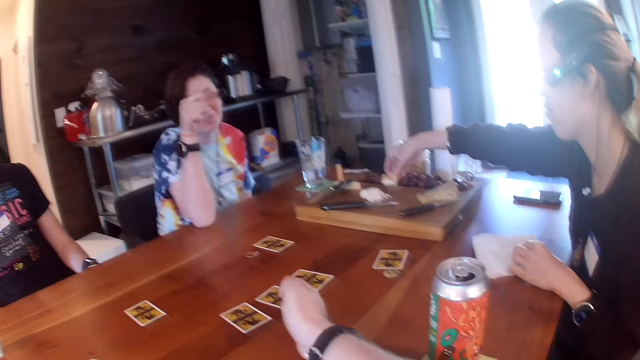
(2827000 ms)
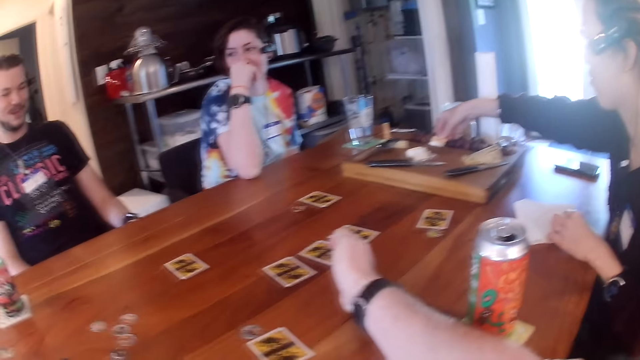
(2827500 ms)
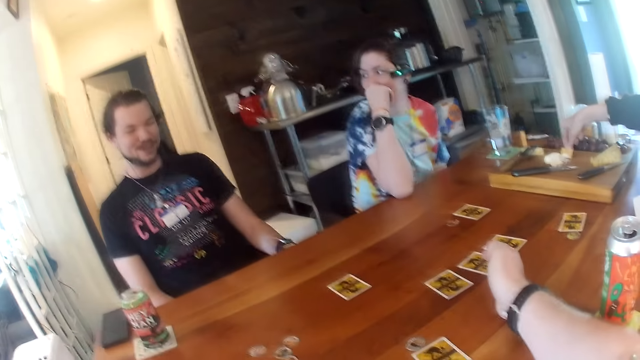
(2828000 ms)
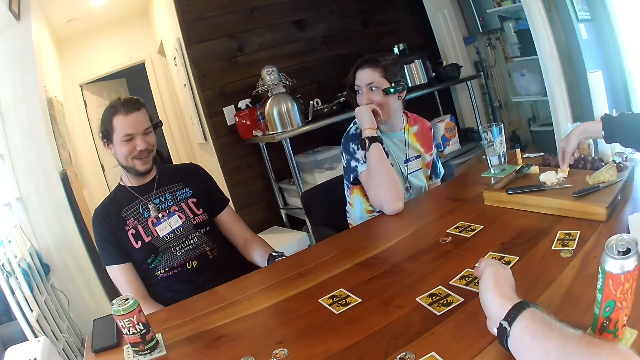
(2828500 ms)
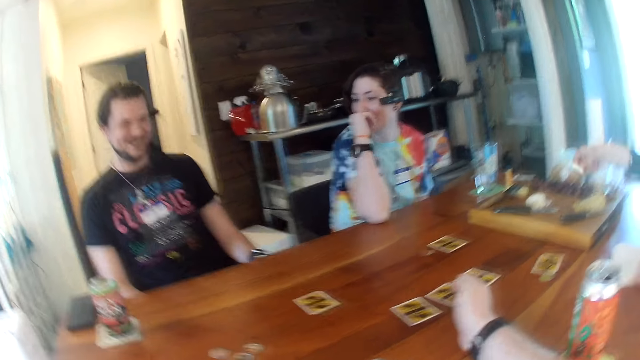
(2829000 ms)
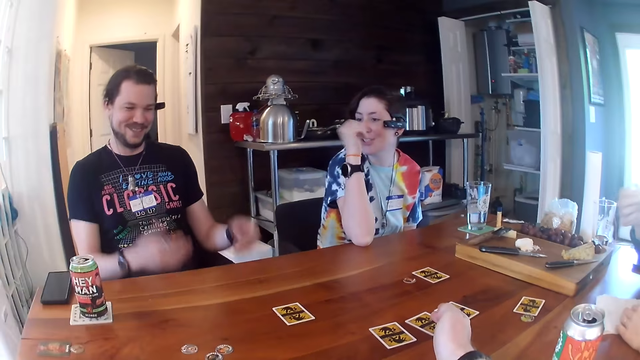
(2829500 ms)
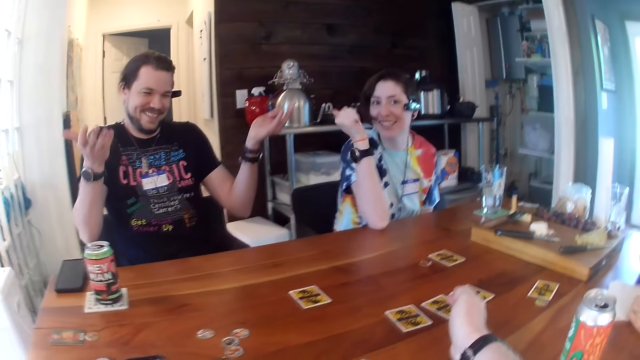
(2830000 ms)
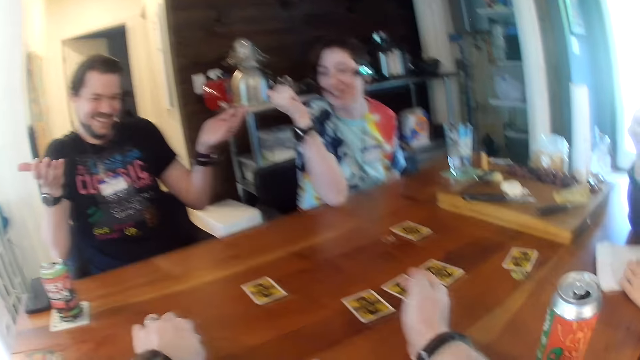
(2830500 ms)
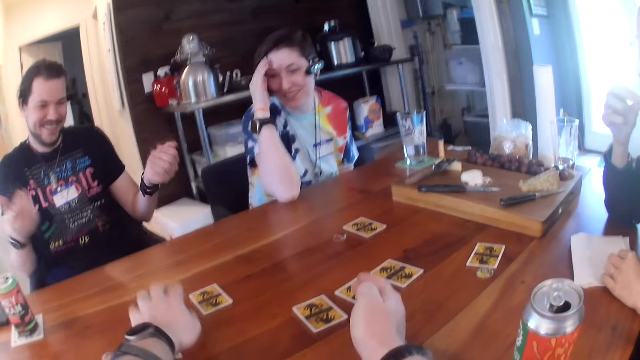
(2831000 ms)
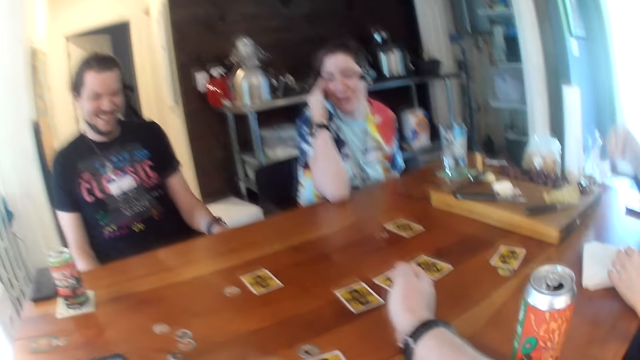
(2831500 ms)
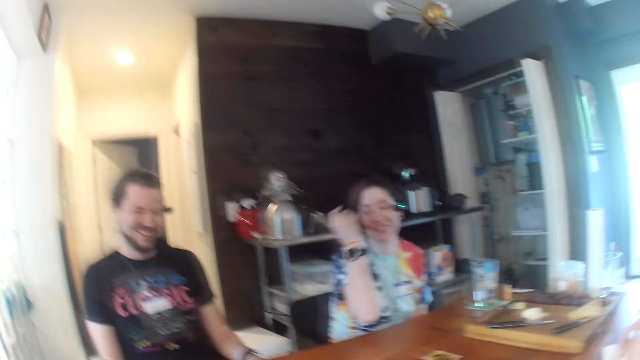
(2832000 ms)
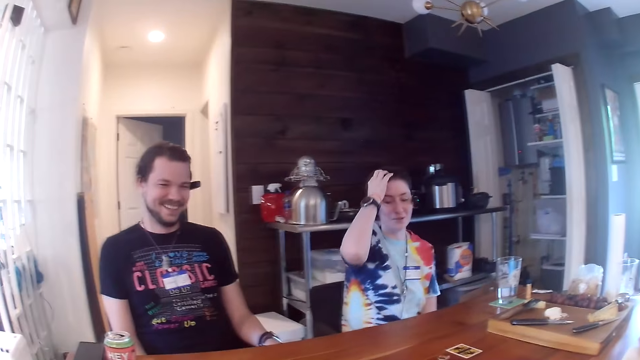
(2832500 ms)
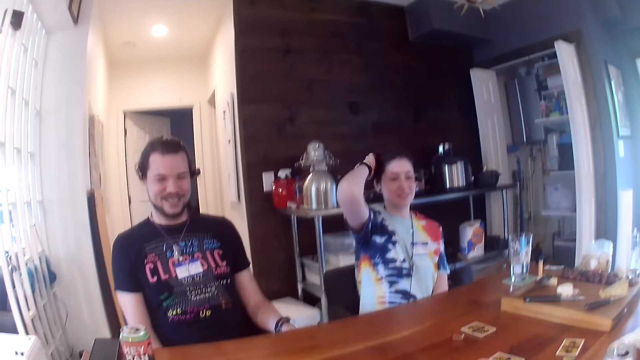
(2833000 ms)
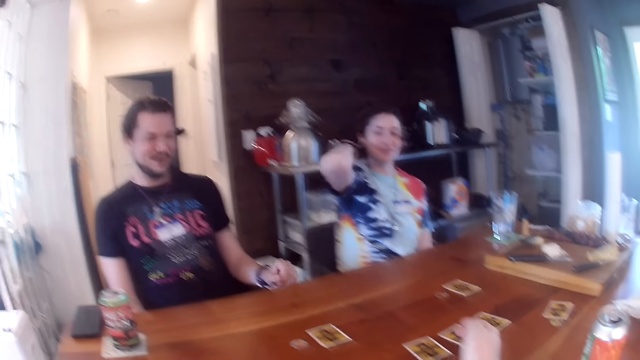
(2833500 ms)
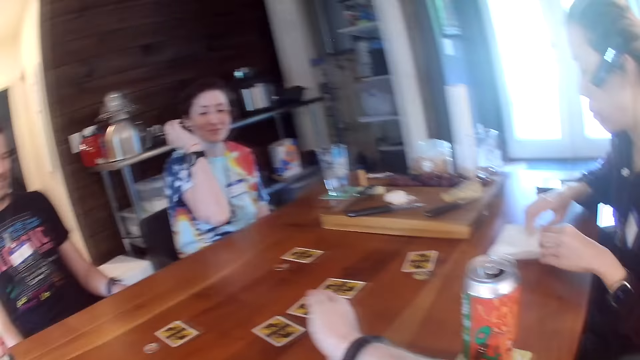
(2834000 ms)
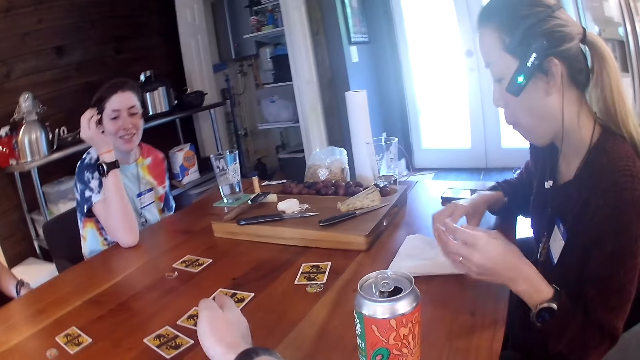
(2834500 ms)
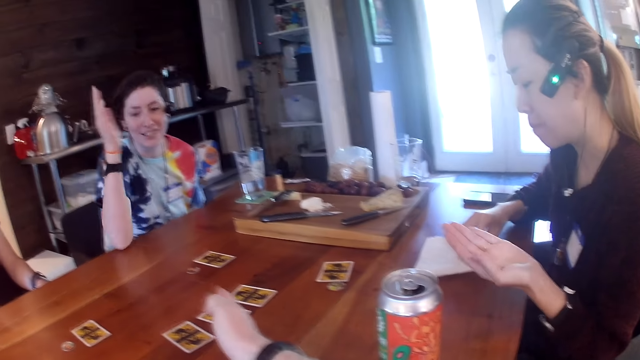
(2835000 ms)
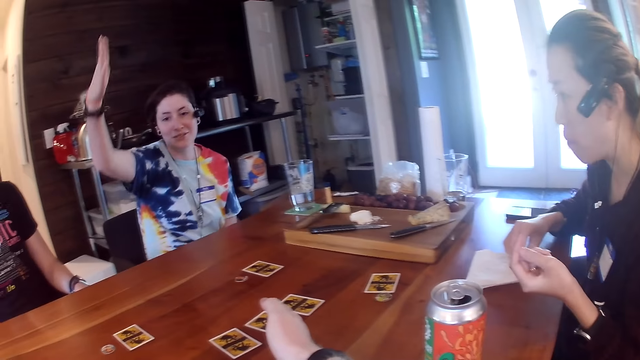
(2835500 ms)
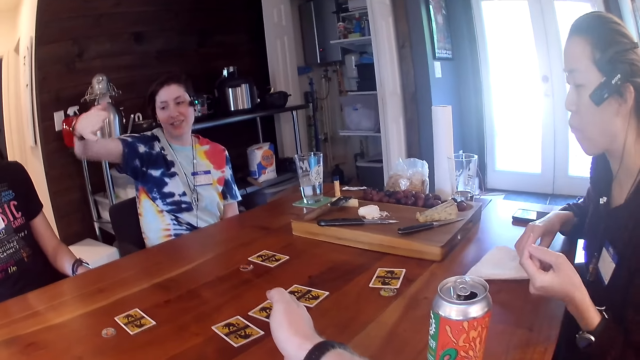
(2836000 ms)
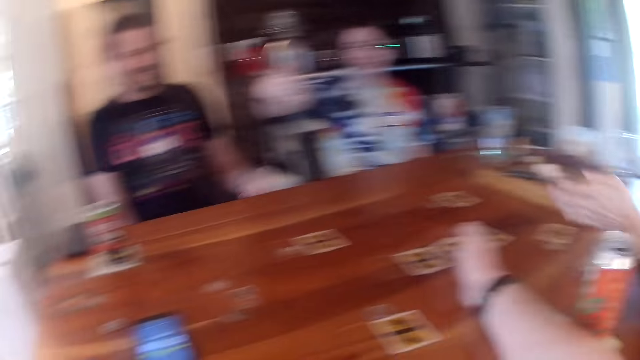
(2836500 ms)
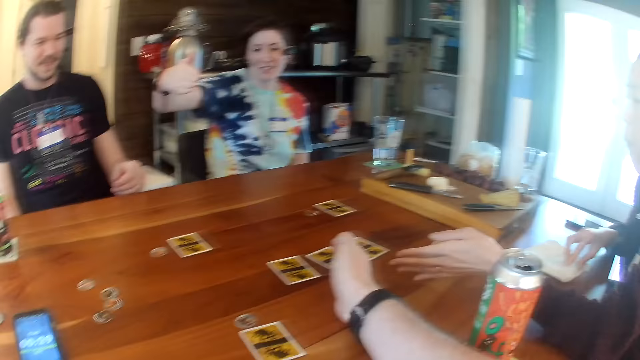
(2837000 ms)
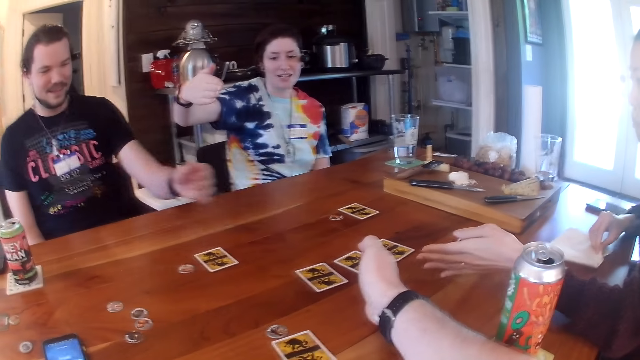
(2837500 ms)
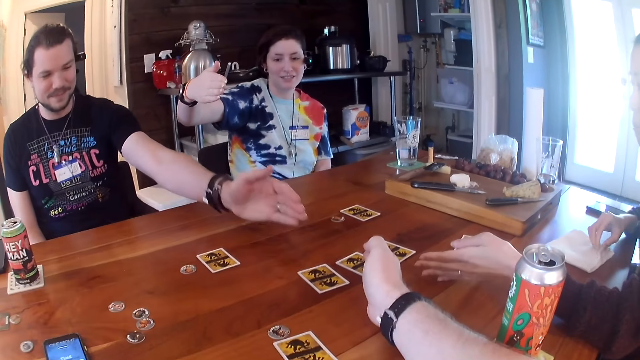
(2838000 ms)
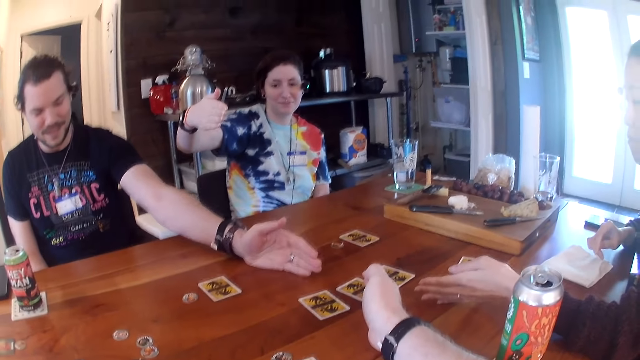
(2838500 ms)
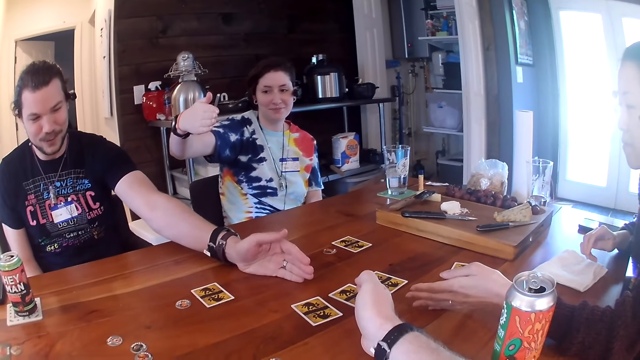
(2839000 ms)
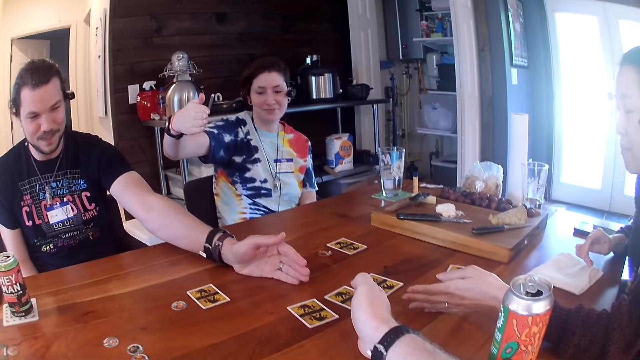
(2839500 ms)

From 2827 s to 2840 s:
A lady picks something. A man talks. The lady talks. The camera wearer moves a coaster with his left hand on the table. The man talks. The camera wearer looks around. The lady places her left hand on the table. The lady talks. The man stretches his left hand on the table. The man moves his hands.

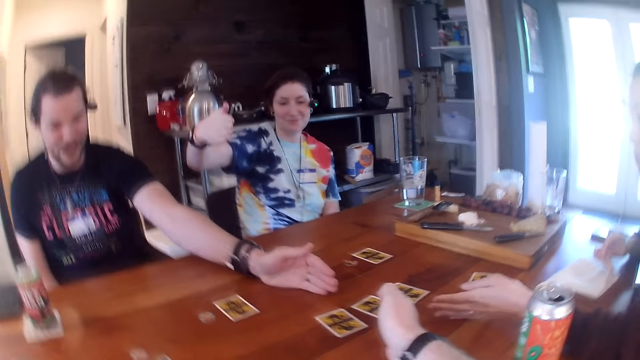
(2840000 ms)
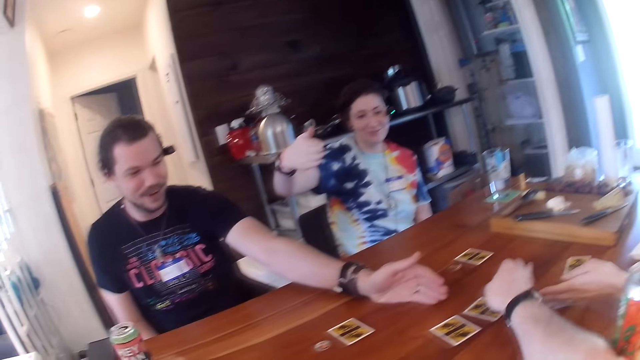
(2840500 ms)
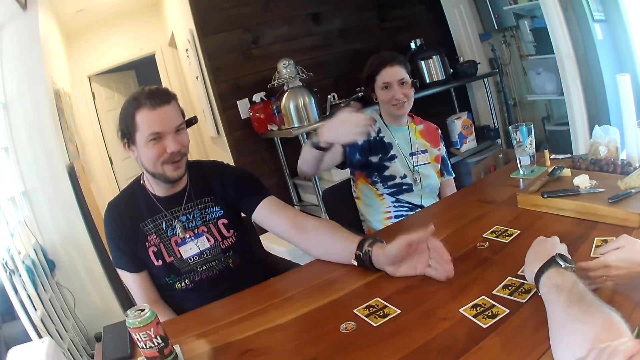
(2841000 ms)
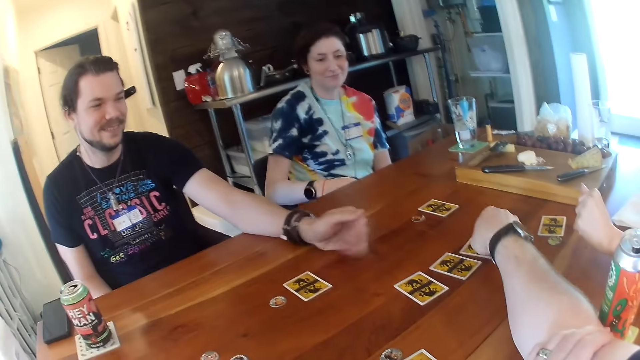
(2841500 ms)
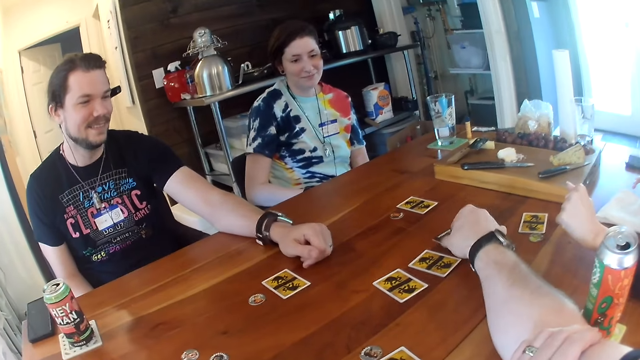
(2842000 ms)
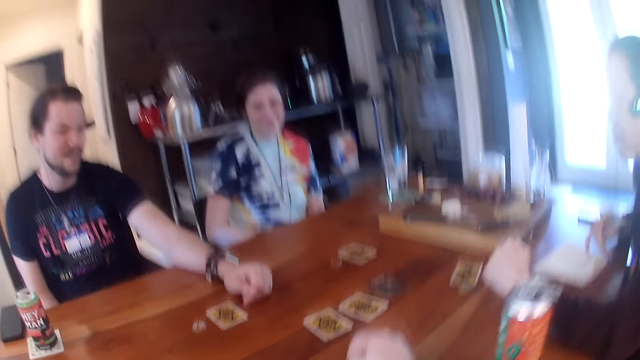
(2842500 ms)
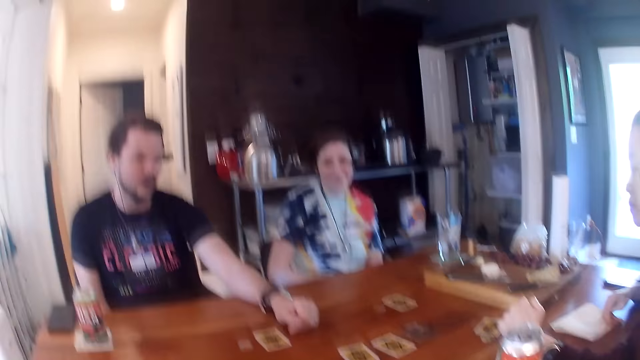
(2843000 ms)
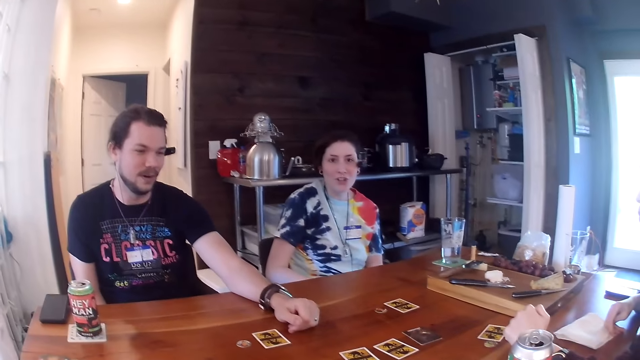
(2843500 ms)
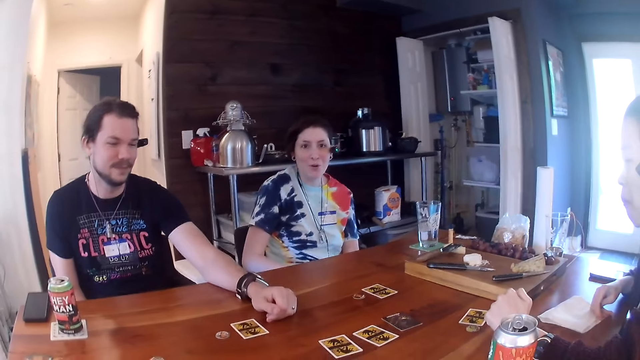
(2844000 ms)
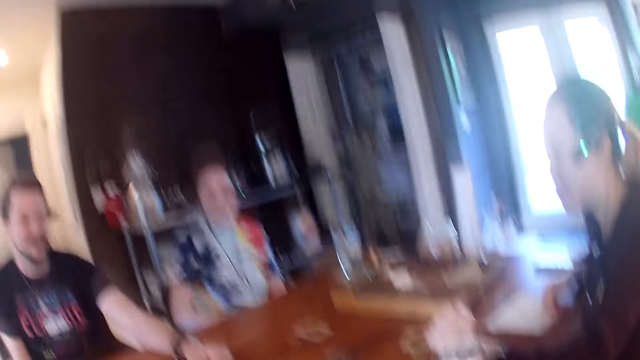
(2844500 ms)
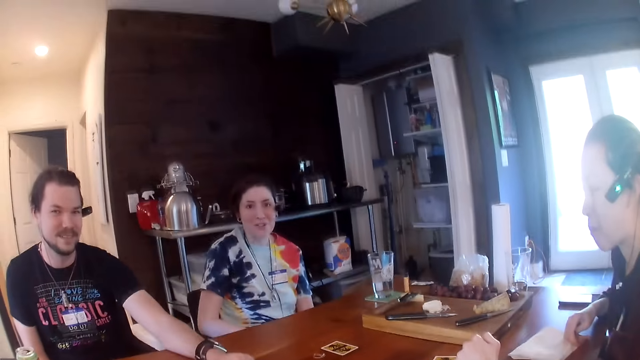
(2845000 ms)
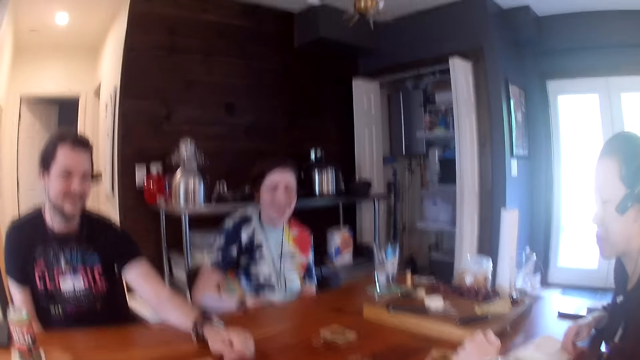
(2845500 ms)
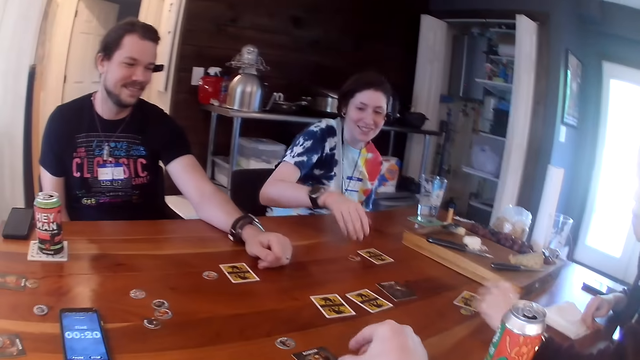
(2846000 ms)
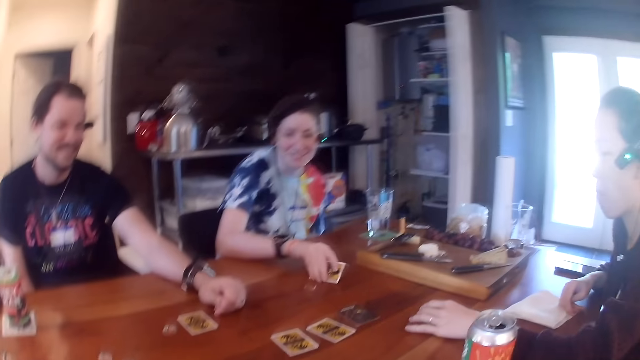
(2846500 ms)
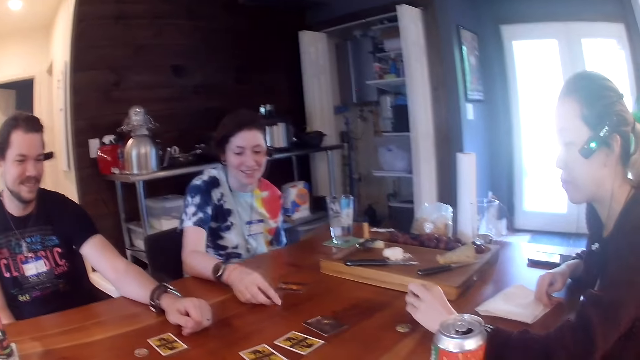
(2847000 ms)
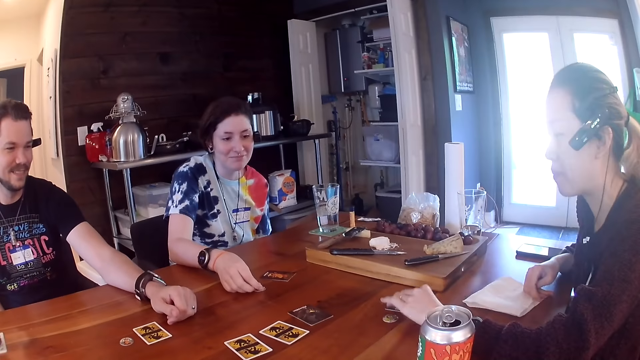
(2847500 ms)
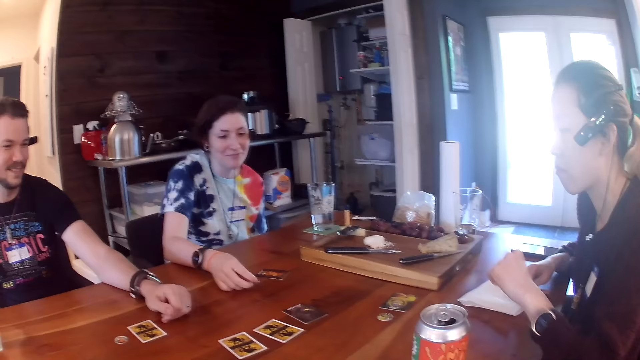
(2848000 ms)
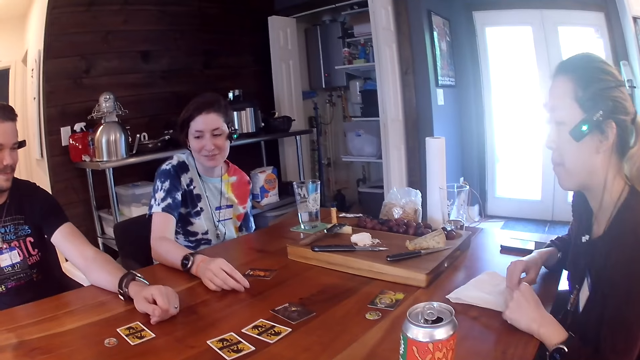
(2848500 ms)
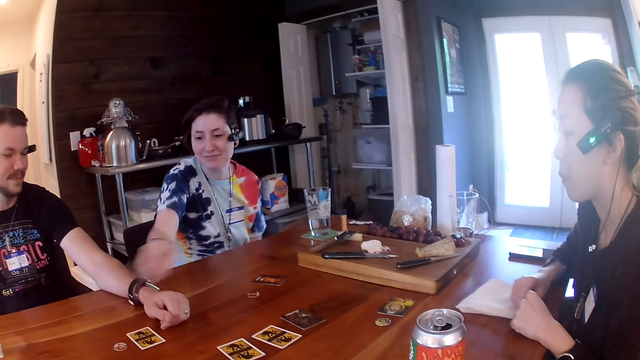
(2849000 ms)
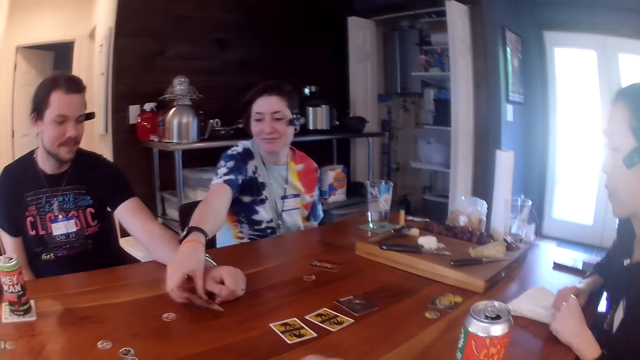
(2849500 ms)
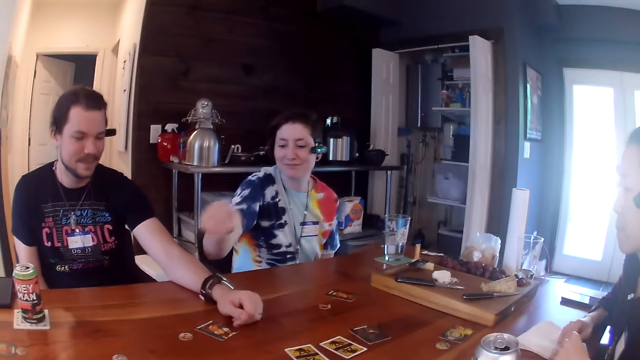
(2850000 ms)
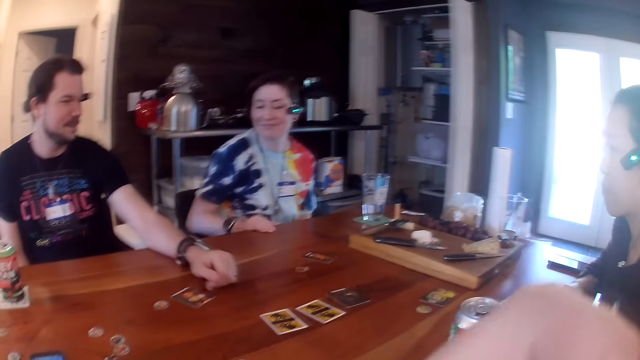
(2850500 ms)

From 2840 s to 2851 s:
The camera wearer picks a card from the table with his right hand. A man talks. The camera wearer turns the card with his right hand on the table. A lady talks. The camera wearer looks around. A woman turns a card with her right hand on the table. Another woman picks a card from the table with her left hand. The first woman picks a coaster on the table with her right hand. The other woman drops the card in her left hand on the table. The first woman drops the coaster on her right hand on the table. The first woman turns a card with her right hand on the table. The lady picks the card.
